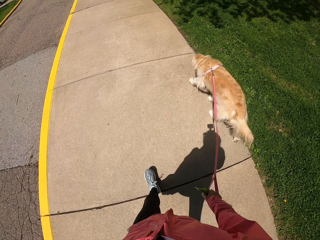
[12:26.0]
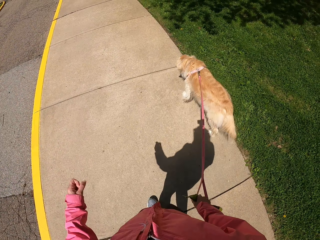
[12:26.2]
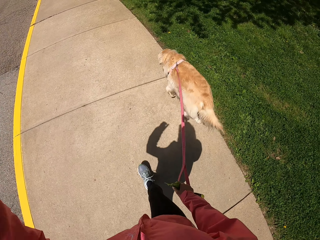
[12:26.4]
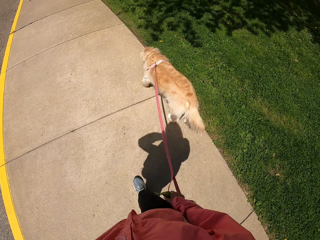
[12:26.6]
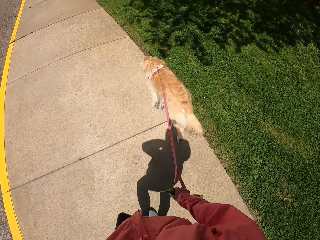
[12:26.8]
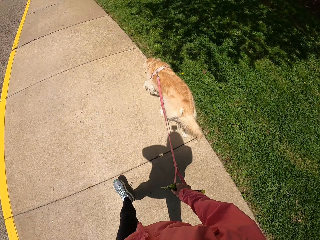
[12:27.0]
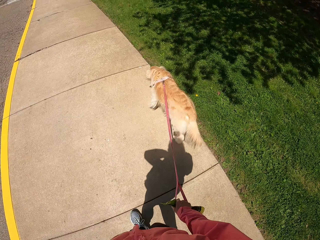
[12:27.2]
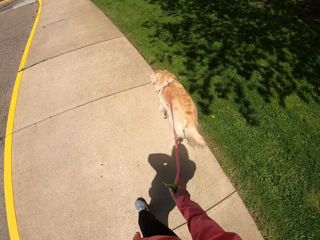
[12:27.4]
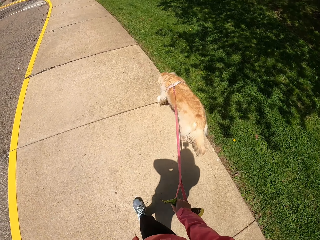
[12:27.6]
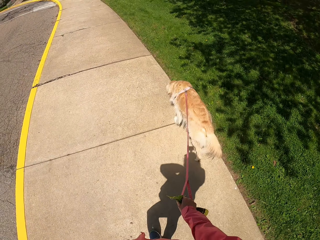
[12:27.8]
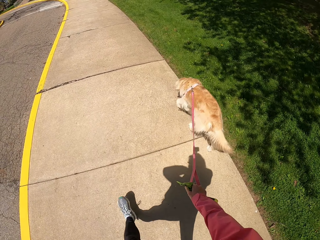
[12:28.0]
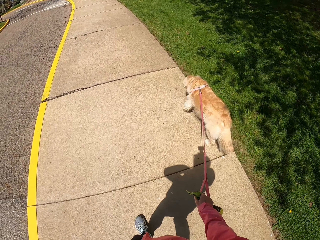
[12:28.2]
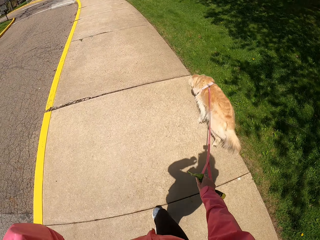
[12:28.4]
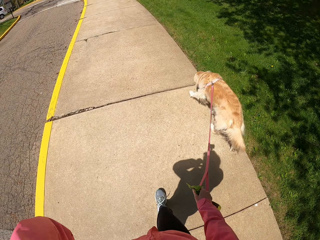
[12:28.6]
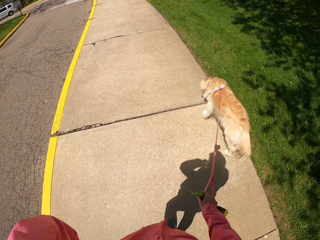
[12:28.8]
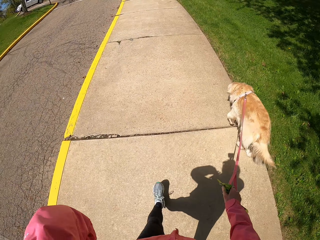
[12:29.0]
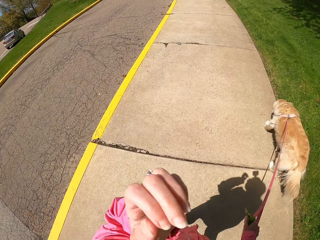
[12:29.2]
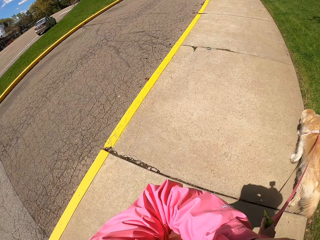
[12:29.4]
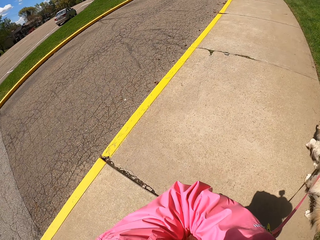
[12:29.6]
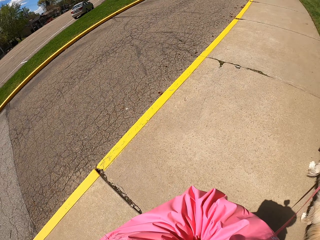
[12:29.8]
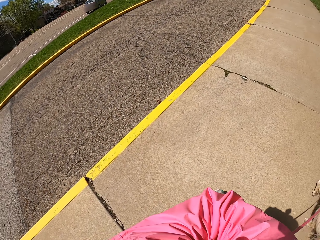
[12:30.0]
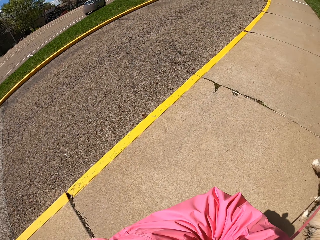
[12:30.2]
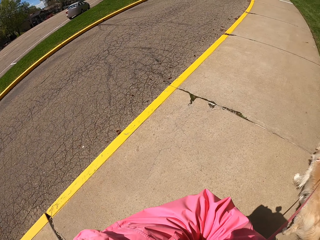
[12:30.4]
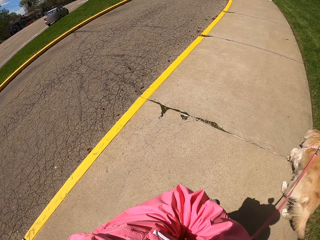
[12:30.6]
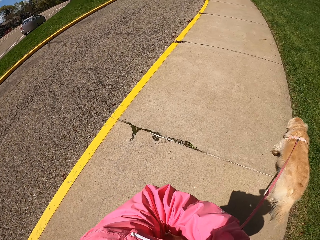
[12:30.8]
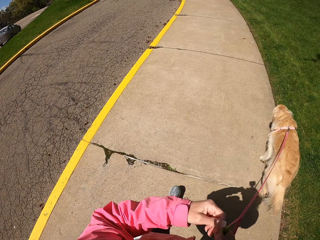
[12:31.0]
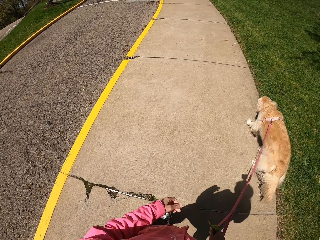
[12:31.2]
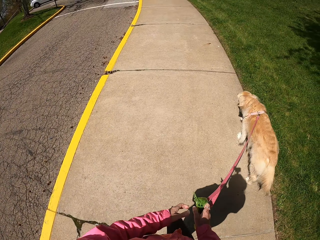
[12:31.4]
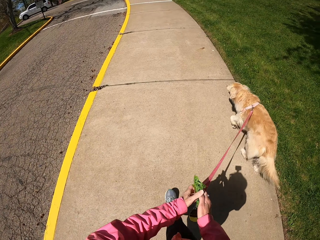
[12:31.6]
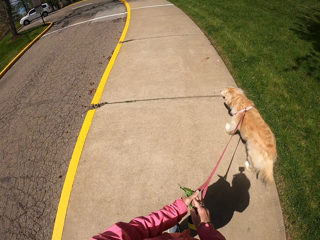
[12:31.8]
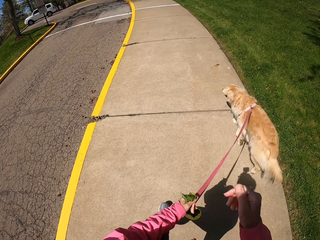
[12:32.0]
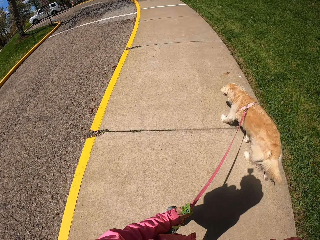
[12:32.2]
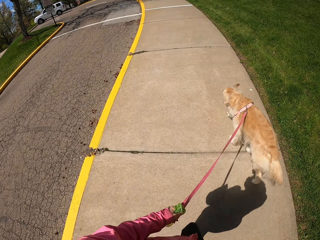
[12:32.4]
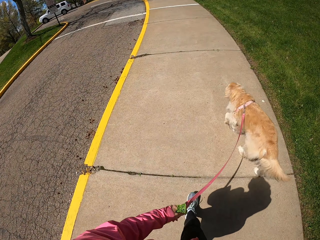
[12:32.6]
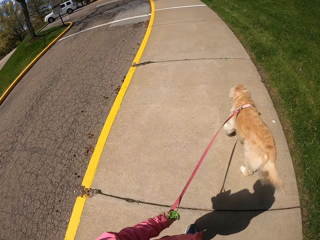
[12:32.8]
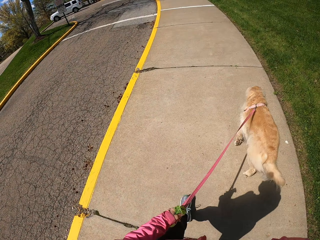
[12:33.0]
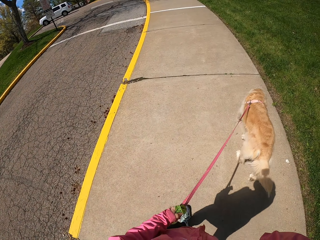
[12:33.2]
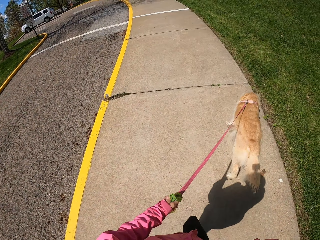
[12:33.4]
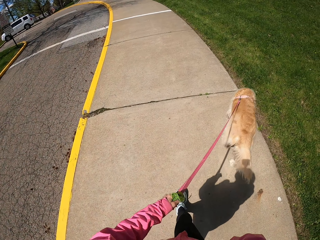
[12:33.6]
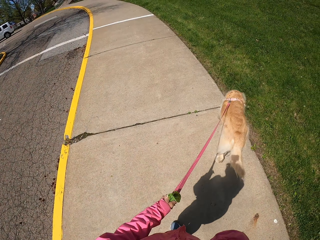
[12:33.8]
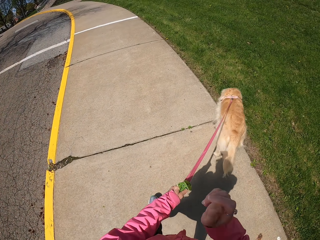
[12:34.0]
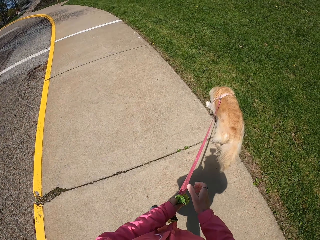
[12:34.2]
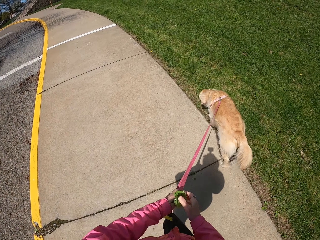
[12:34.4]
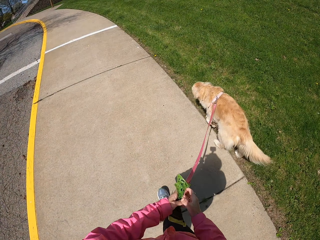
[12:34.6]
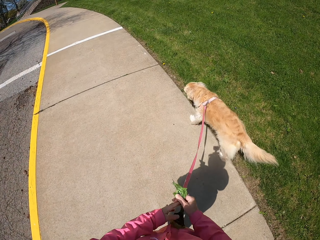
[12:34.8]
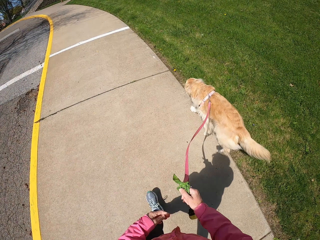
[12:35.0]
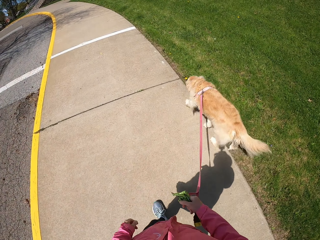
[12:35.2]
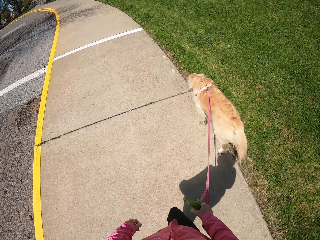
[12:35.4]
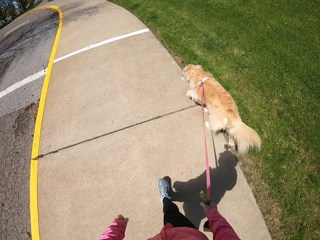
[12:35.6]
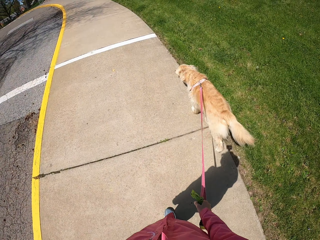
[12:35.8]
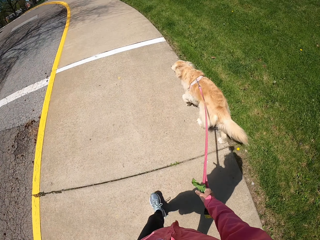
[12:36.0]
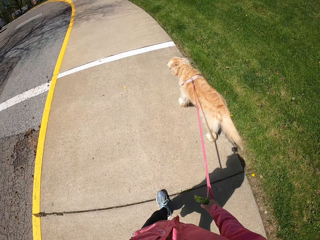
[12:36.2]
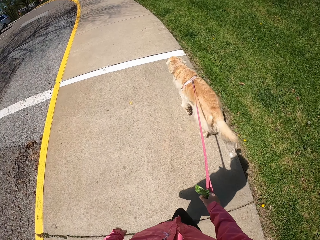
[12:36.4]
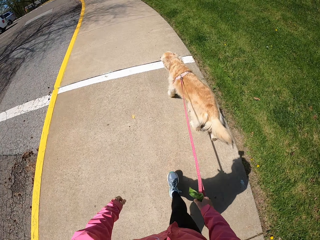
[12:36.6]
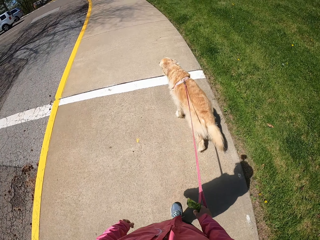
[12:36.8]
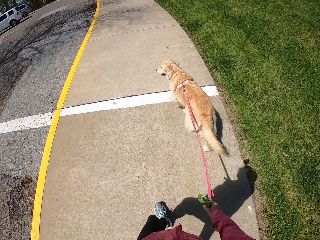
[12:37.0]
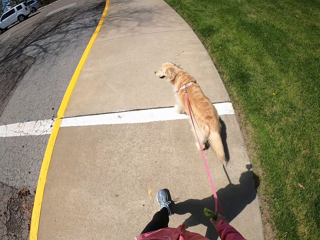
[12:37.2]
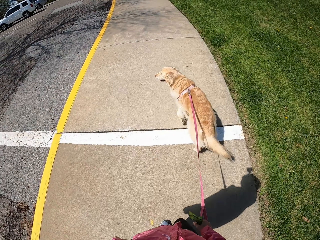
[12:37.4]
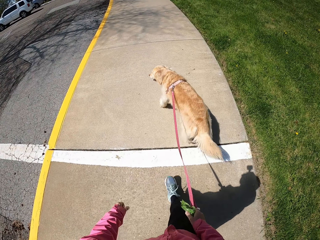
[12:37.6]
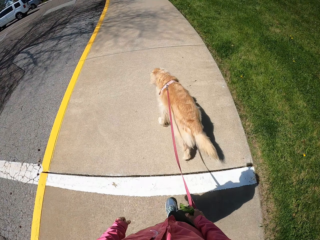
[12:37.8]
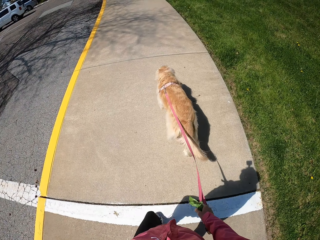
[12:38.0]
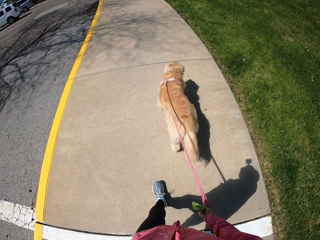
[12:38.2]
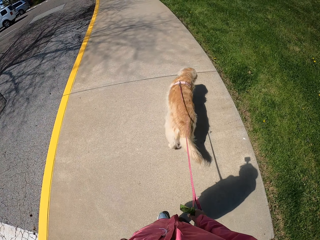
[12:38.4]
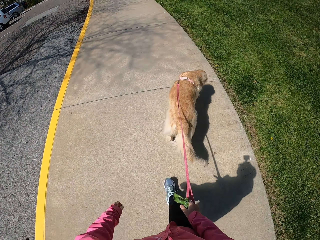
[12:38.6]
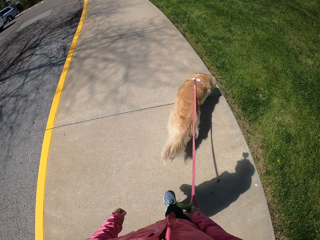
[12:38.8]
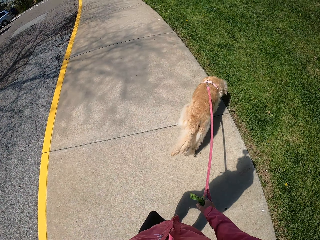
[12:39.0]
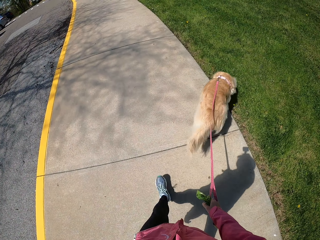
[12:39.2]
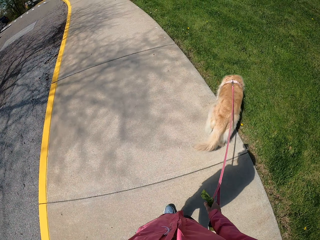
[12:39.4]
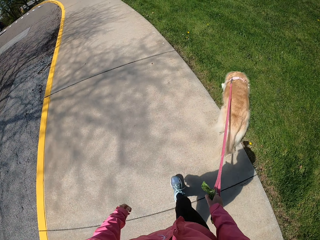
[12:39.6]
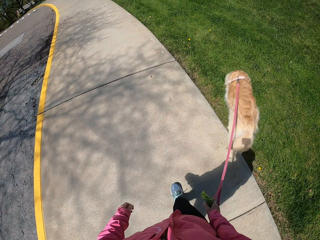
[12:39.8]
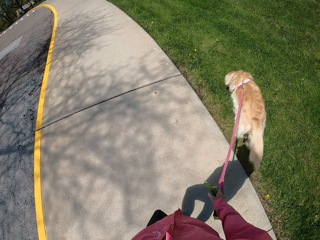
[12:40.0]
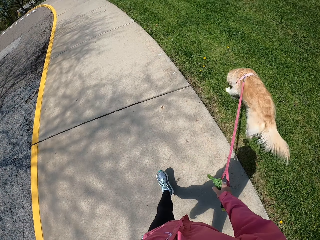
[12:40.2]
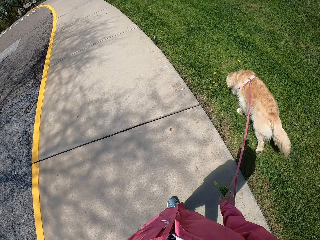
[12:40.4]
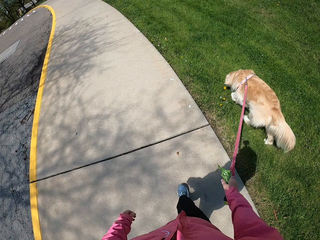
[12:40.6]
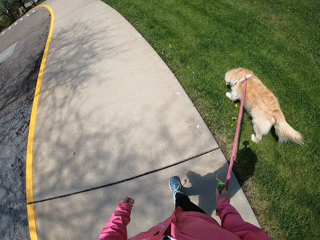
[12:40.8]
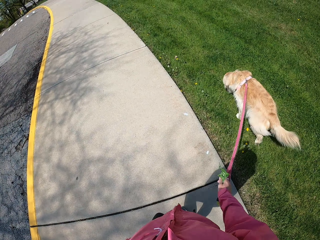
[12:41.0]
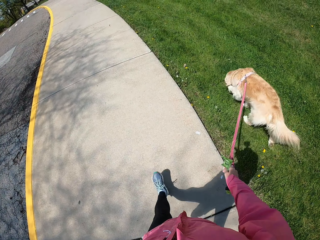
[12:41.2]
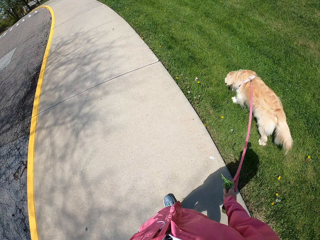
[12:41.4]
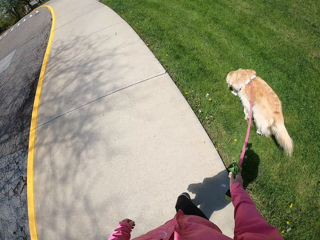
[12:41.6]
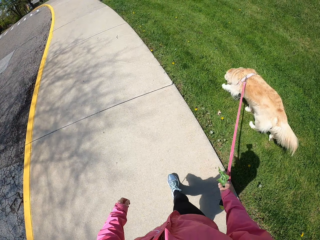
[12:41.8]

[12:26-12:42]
The camera wearer lifts his hand to his head on his way. He drops the hand back. He holds the dog leash with his left hand and shifts the dog thread to his left hand on his way. He lifts the hand to his head on his way. He drops the hand back. He holds the dog leash with his right hand and shifts the dog thread to his right hand on his way. He moves his left hand.

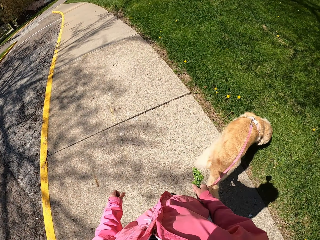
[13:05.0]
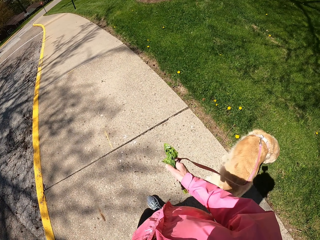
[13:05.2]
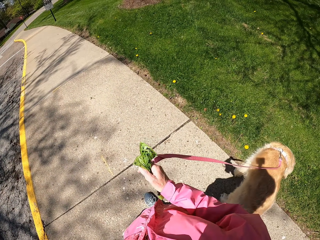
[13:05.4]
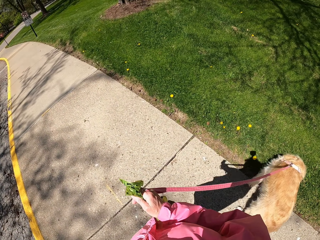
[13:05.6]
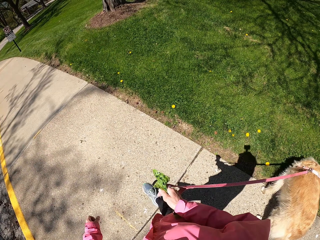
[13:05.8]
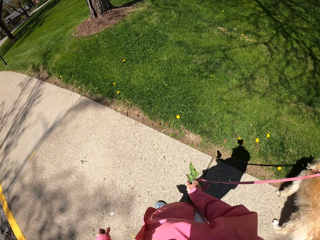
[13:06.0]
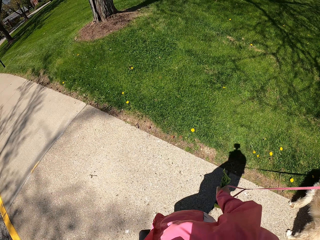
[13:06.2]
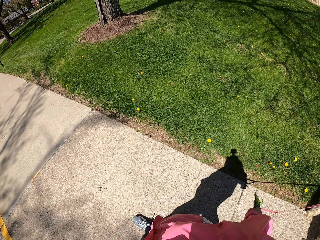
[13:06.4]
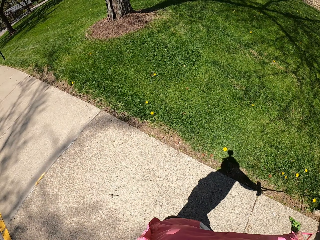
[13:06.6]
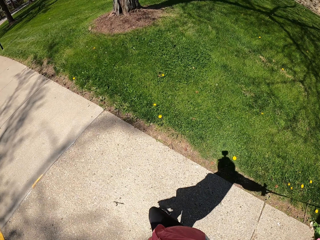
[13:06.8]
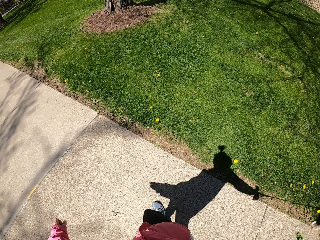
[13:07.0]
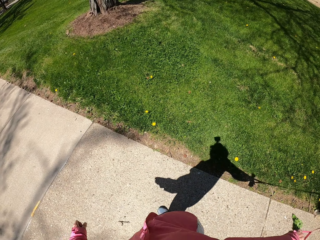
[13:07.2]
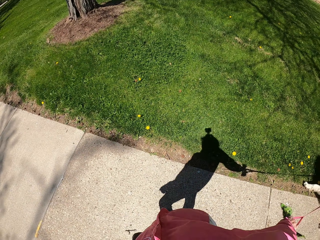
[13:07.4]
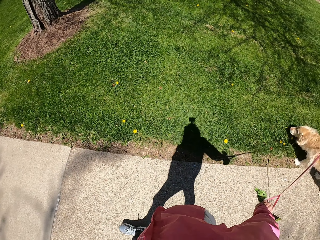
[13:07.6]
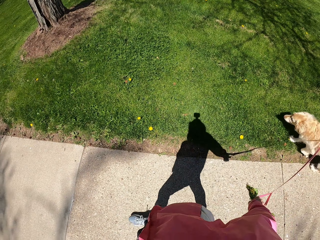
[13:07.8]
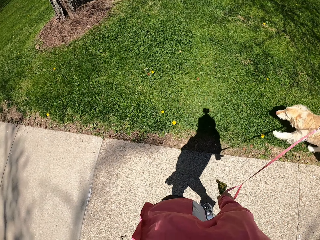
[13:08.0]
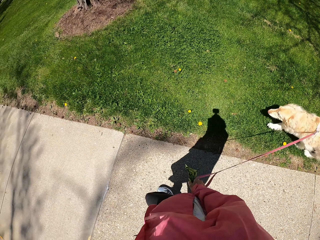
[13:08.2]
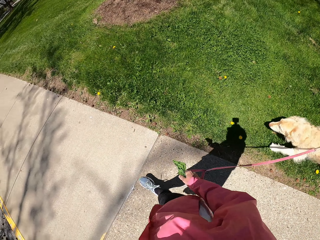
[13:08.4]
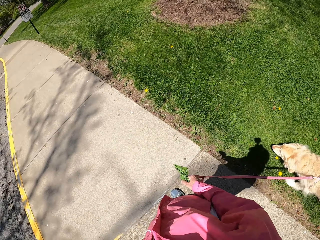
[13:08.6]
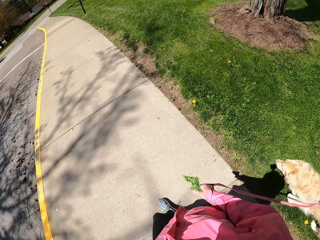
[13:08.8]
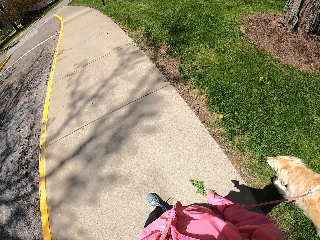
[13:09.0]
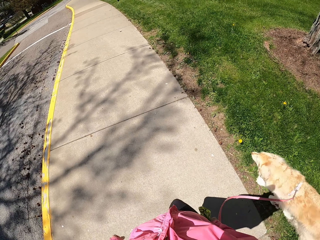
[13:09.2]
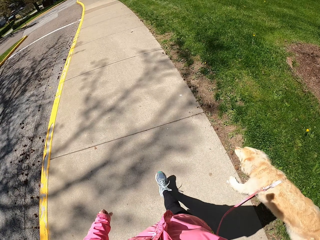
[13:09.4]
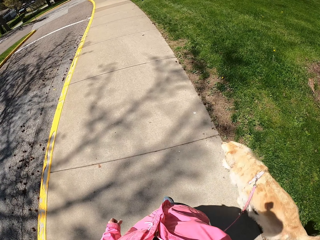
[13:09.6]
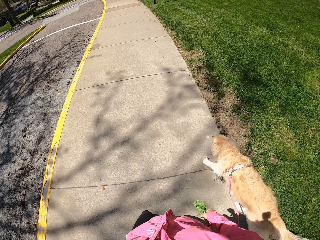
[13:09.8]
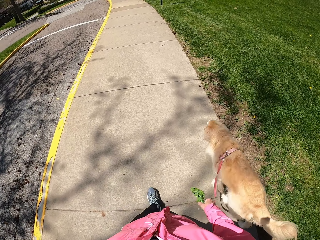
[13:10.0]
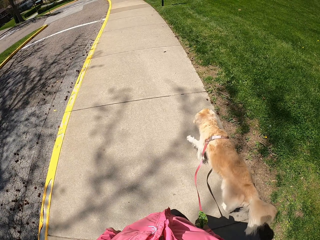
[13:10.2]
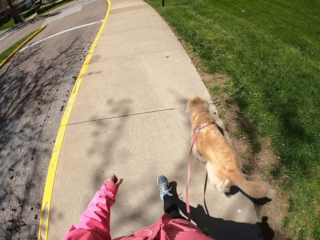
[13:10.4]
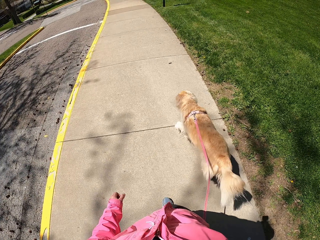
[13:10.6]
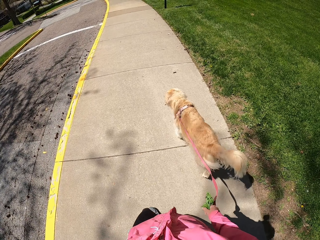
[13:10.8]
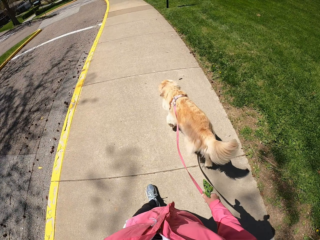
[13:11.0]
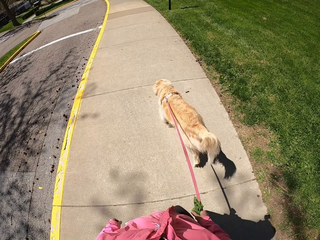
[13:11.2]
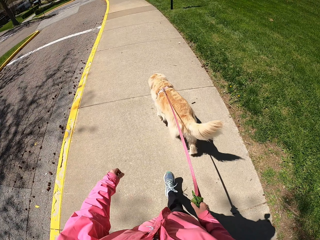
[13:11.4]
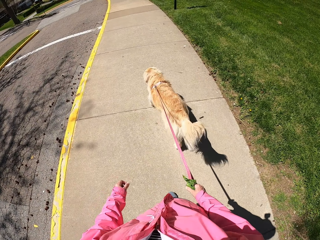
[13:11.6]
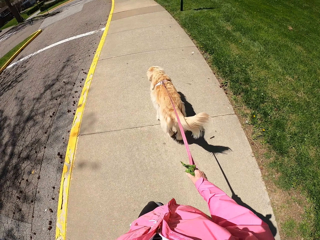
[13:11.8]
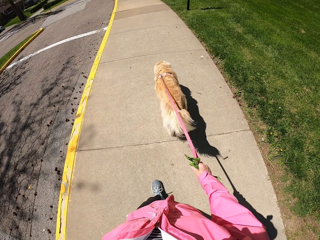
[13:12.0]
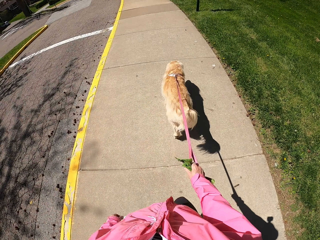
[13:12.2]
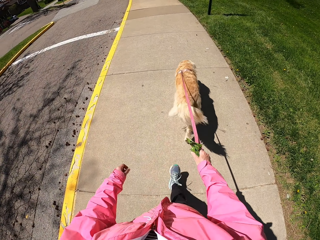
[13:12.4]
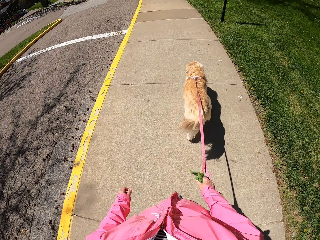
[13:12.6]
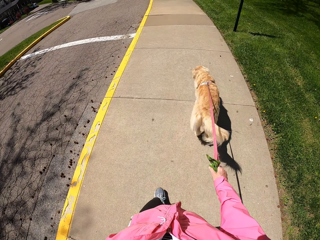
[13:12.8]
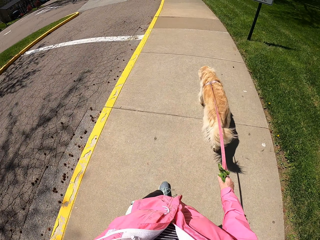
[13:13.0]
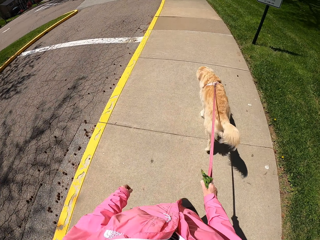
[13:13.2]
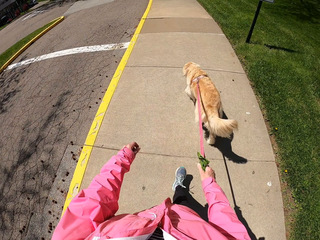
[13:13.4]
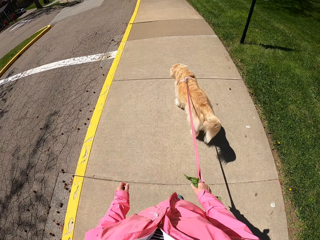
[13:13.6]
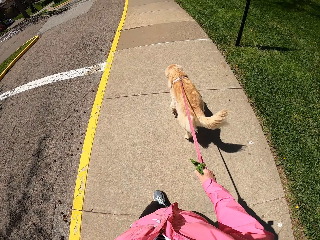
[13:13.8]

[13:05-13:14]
The camera wearer stands. They pull the dog. They swing their hand.
